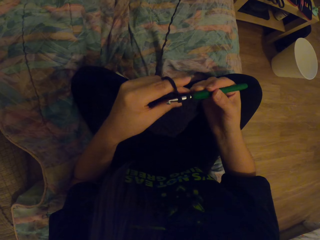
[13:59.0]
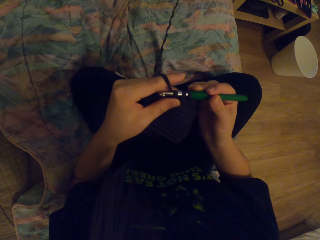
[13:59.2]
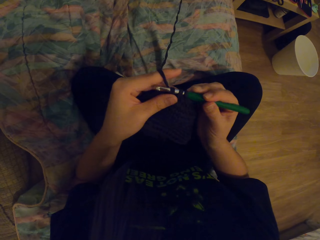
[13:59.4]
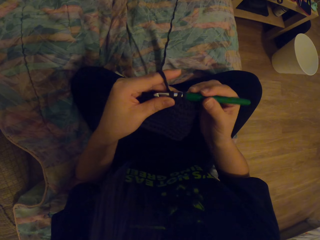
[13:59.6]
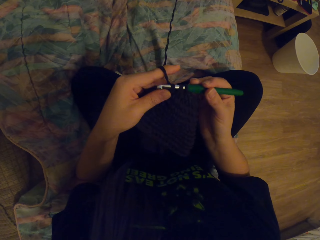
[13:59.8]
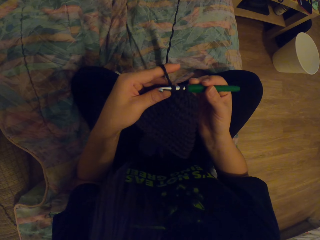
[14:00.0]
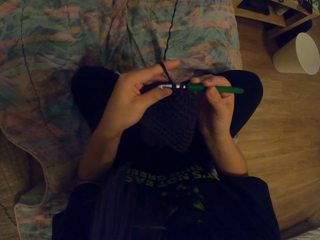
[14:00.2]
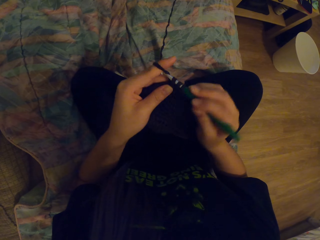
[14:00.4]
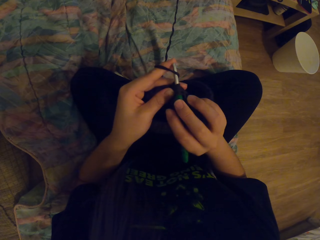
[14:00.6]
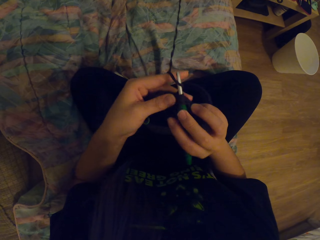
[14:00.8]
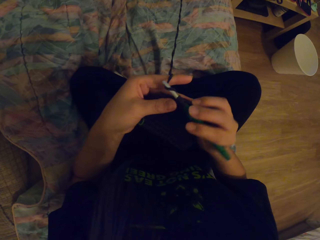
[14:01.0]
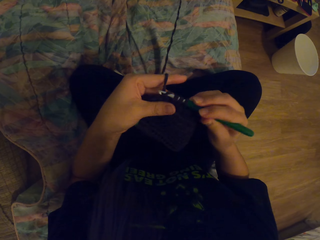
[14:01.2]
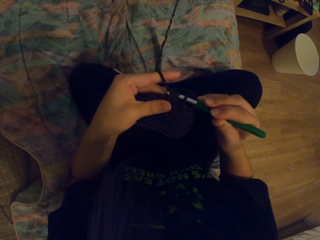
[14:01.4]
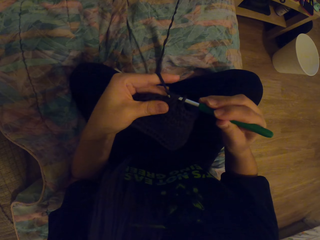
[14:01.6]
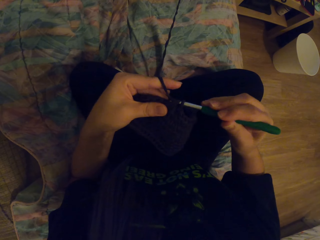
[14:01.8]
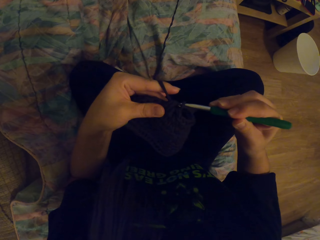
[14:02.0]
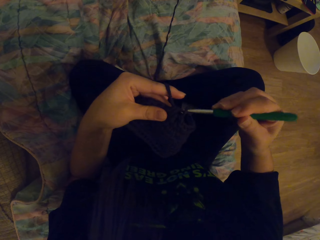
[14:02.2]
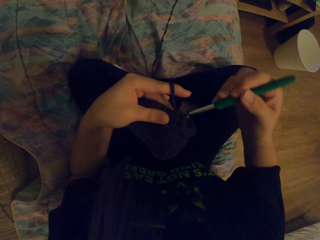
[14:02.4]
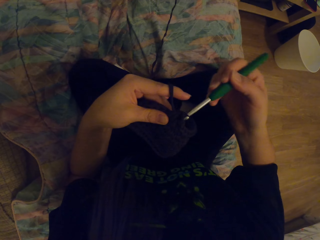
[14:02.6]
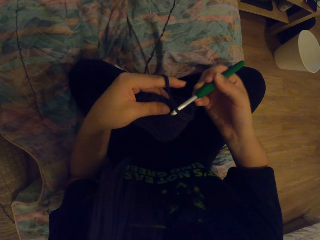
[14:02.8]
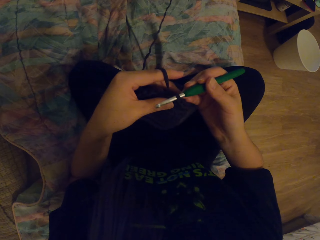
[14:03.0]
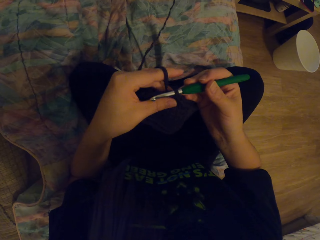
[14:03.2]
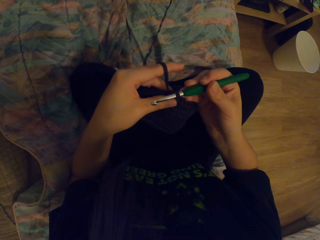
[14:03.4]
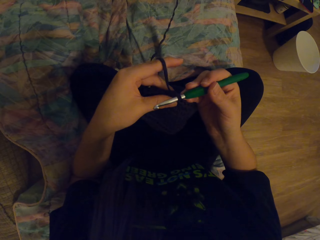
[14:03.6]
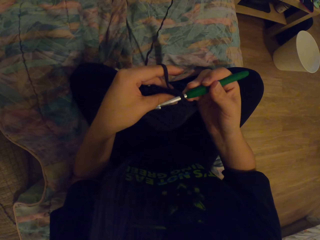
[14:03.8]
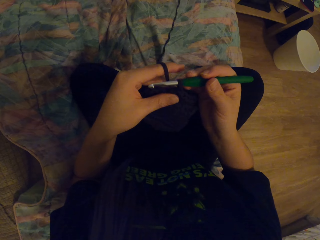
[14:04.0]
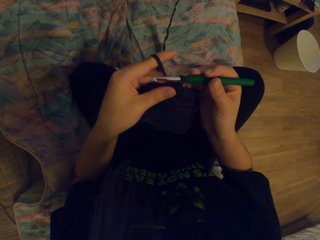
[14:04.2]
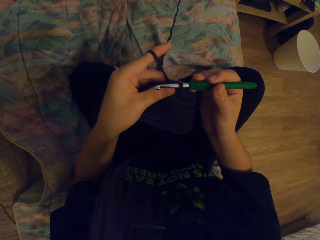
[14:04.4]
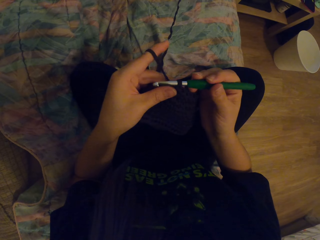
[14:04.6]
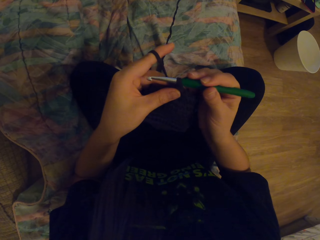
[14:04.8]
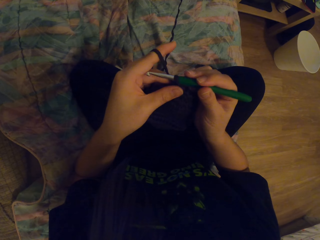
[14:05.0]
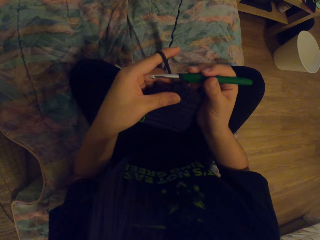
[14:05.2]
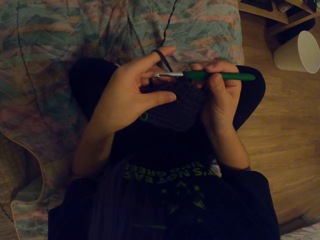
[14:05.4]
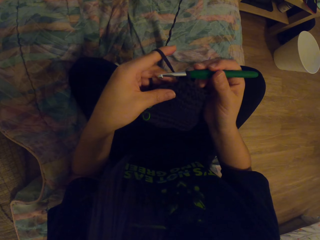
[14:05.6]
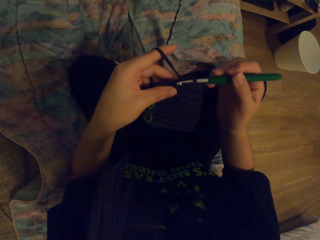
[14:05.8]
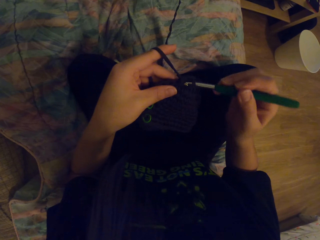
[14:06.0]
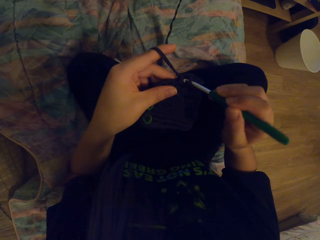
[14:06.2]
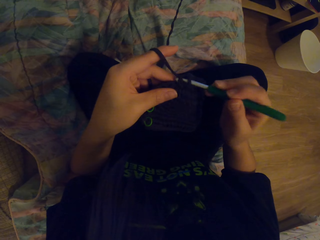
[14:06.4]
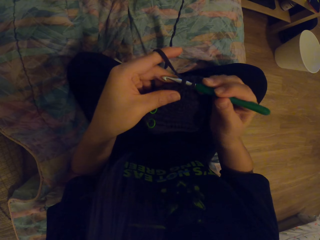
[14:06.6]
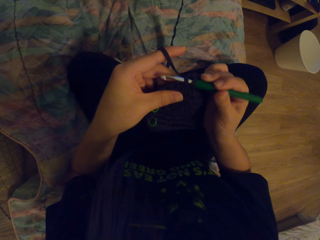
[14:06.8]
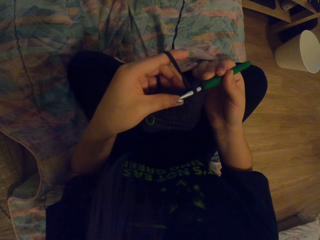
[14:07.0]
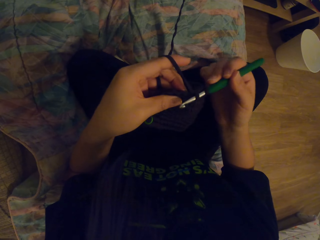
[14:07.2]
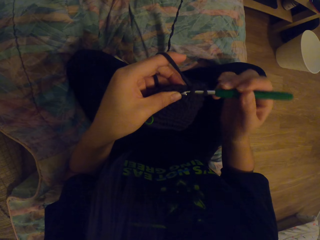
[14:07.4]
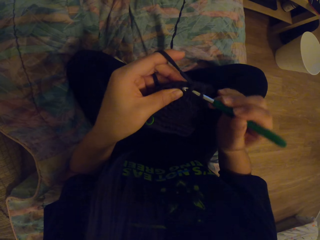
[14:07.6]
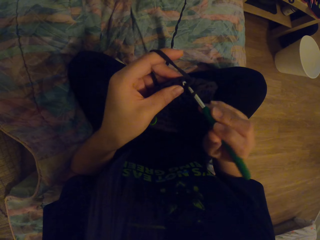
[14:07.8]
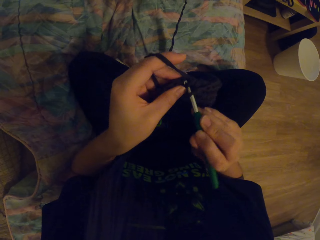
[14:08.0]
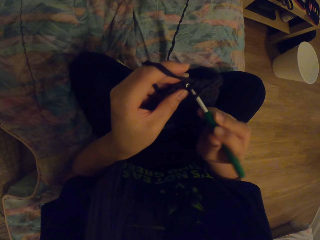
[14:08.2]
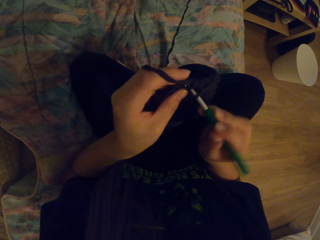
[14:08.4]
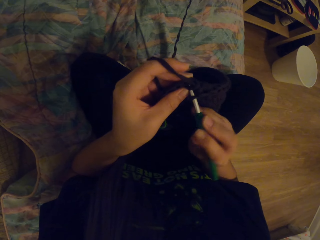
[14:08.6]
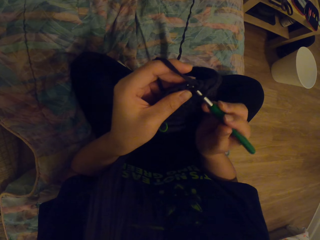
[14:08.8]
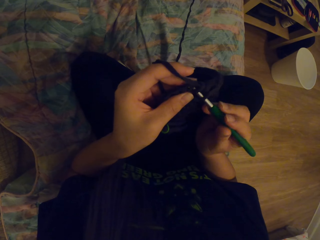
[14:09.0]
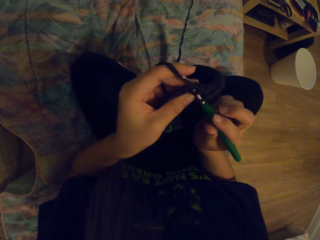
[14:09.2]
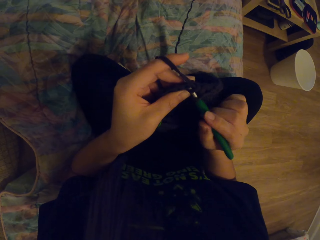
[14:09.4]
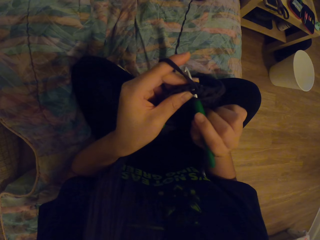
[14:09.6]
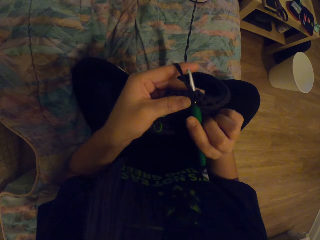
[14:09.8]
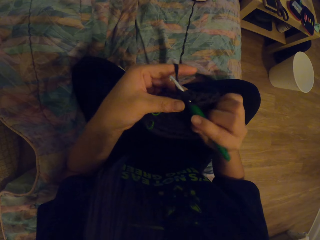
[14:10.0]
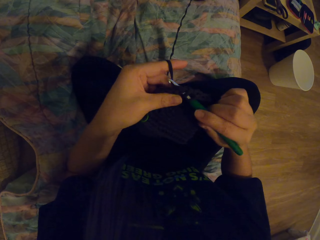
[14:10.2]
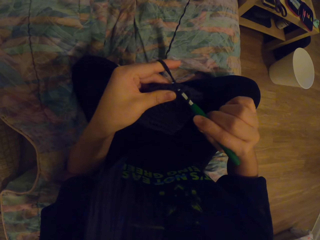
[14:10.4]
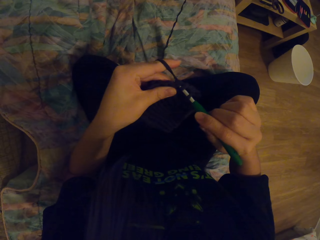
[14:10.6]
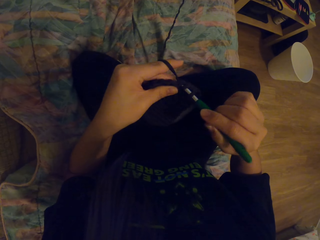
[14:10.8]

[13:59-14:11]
The camera wearer pulls the yarn with the crochet hook. They crochet using the yarn and the crochet hook. They pull the yarn with the crochet hook. They crochet using the yarn and the crochet hook.

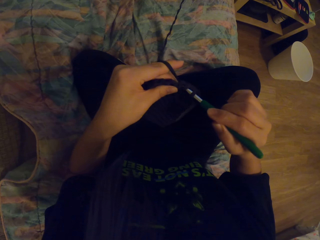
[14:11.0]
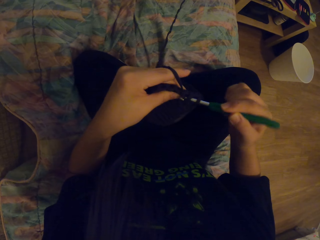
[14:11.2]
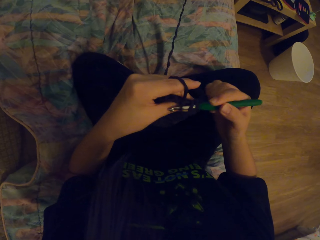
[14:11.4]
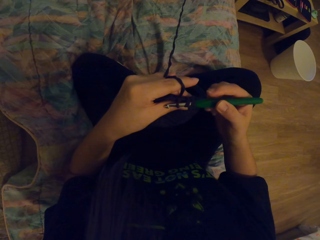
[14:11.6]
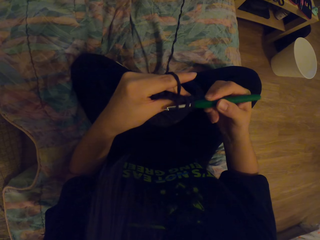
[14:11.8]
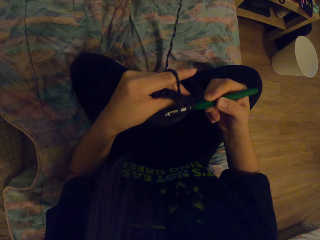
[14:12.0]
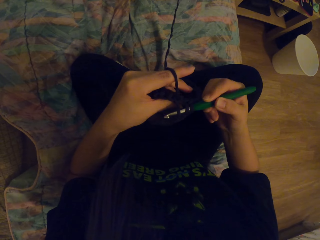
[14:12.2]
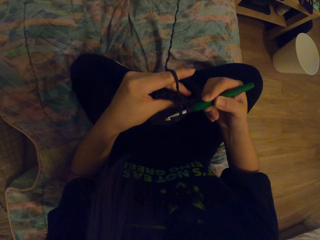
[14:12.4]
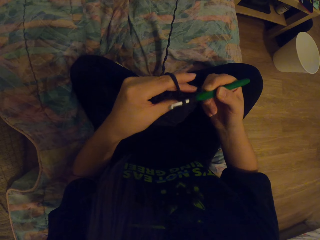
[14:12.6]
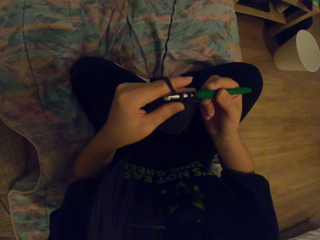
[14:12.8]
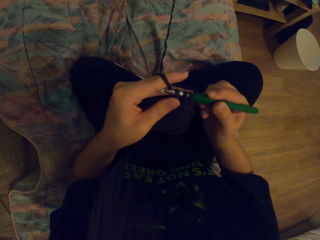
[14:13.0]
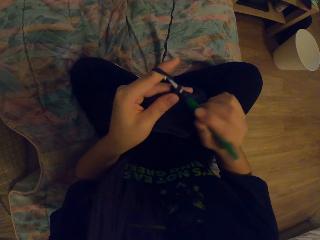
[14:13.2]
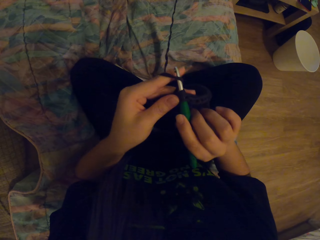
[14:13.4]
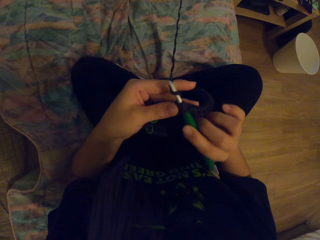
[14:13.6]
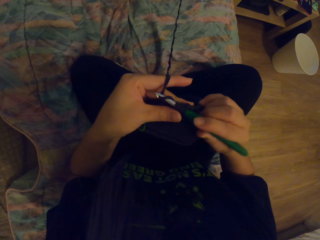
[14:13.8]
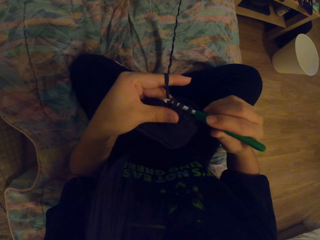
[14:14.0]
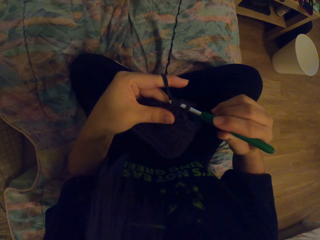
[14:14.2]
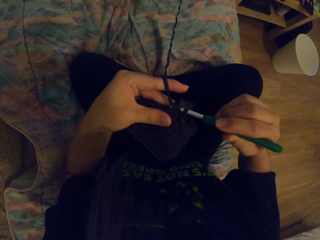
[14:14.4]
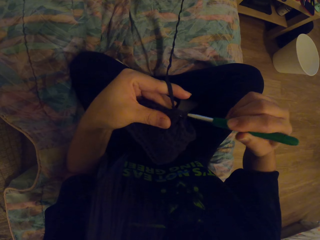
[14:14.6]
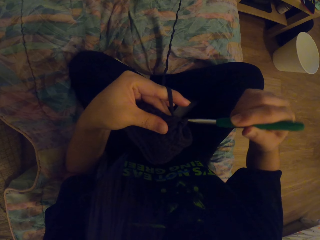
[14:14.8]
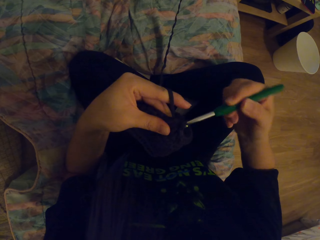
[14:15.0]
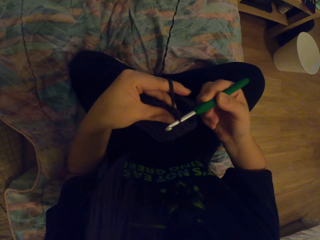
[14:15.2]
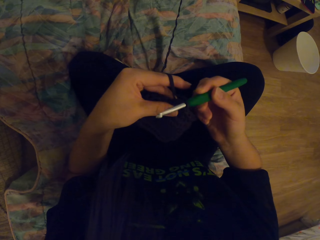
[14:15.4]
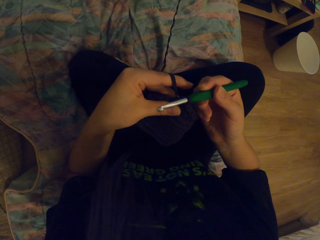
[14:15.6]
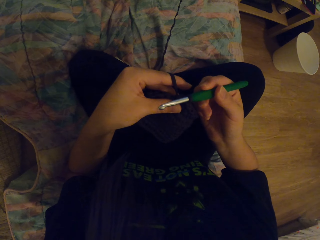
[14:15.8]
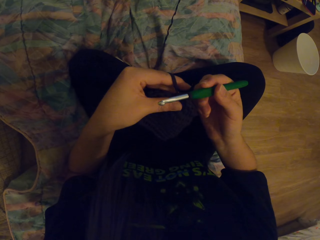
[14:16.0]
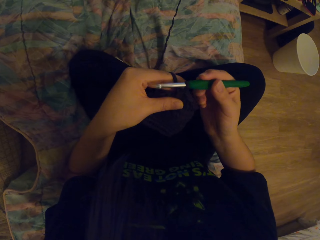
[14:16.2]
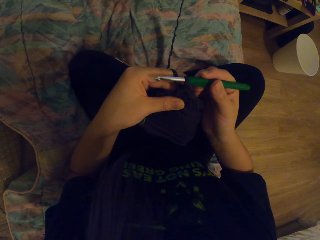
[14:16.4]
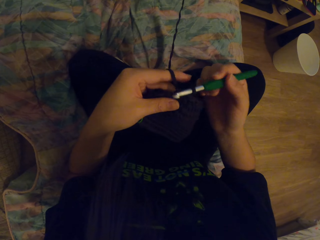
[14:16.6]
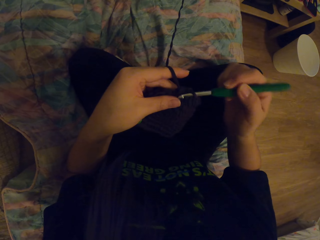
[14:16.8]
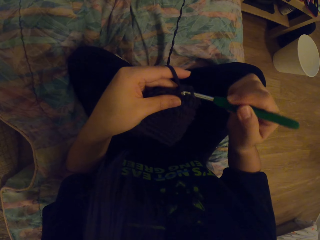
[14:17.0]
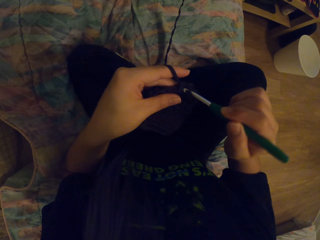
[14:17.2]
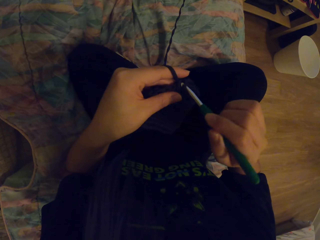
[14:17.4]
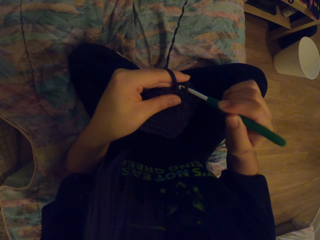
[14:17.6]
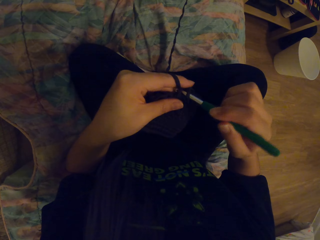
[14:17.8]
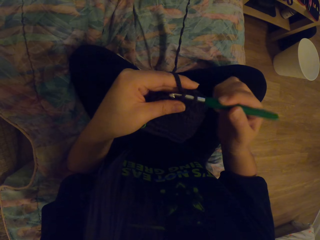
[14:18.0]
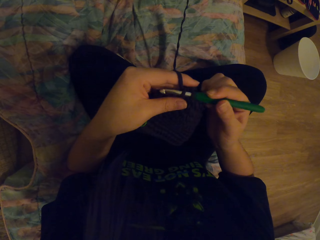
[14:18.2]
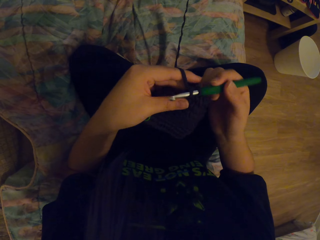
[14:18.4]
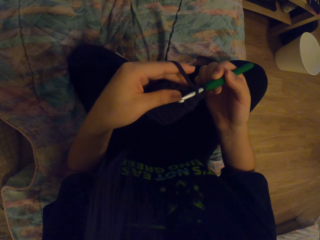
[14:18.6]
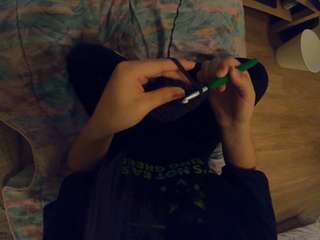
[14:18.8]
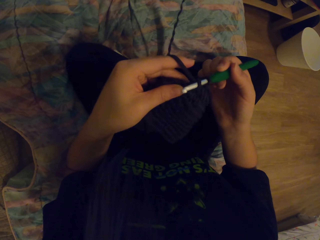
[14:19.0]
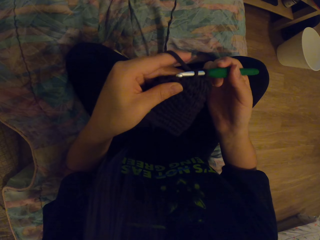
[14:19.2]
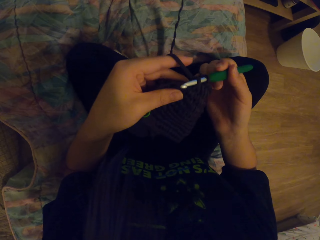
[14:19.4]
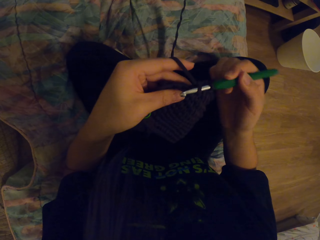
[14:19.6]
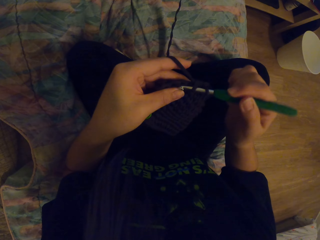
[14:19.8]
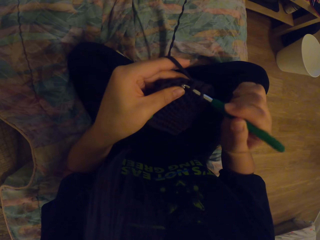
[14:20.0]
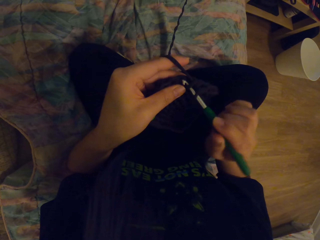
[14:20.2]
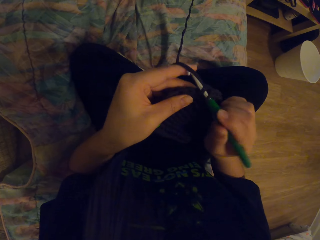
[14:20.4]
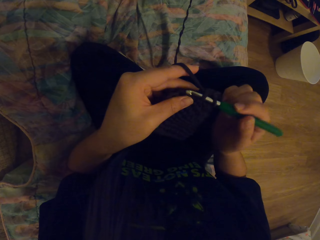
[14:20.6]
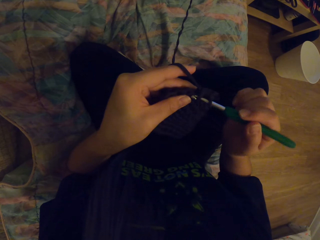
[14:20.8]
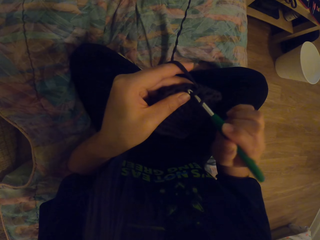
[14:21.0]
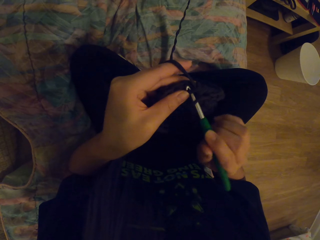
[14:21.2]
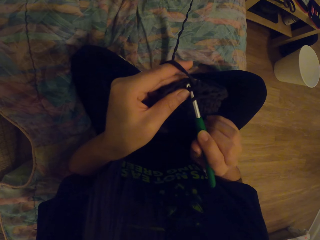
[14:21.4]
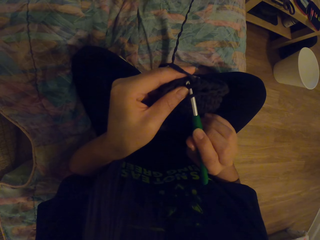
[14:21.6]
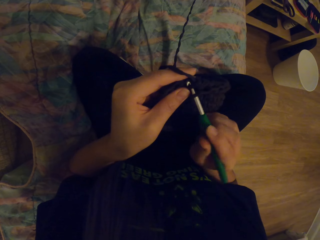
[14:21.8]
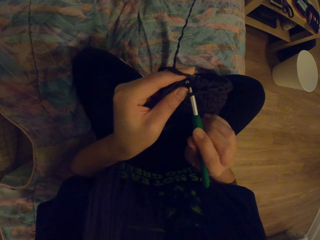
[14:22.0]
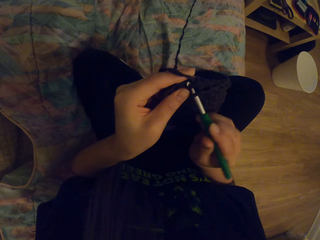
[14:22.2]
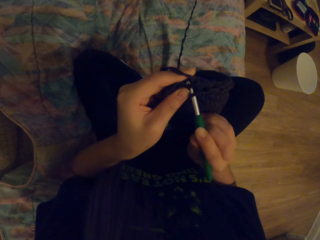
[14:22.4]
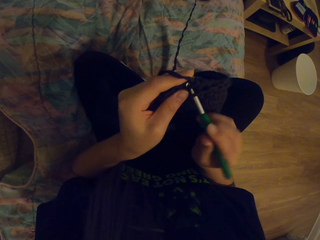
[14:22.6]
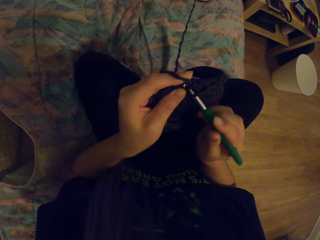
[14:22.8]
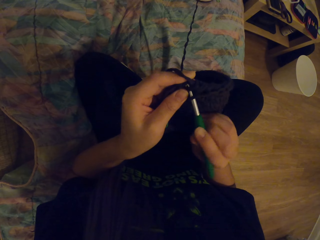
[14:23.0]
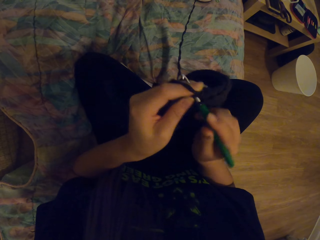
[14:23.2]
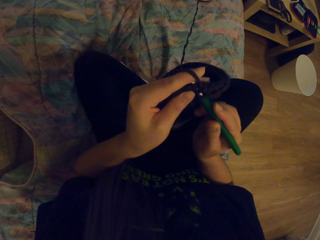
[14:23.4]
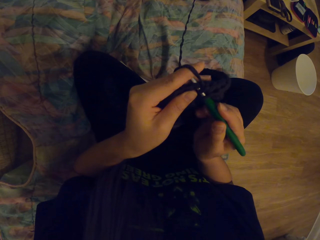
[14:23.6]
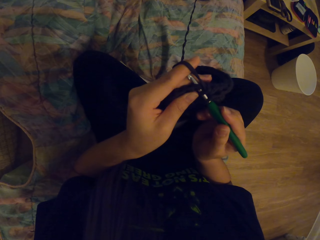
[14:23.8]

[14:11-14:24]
The camera wearer pulls the yarn with the crochet hook. They crochet using the yarn and the crochet hook. They pull the yarn with the crochet hook. They crochet using the yarn and the crochet hook.
